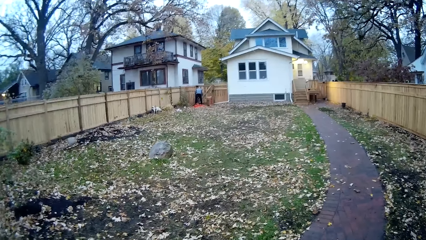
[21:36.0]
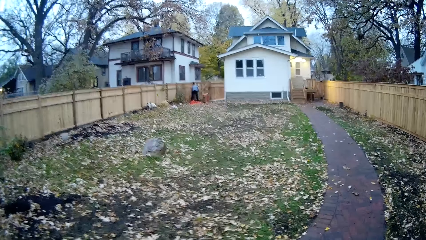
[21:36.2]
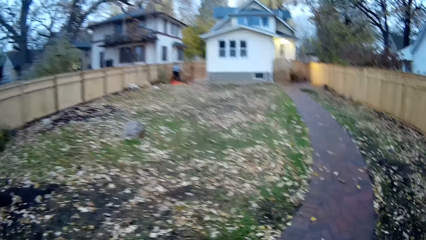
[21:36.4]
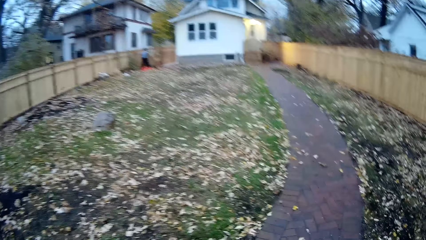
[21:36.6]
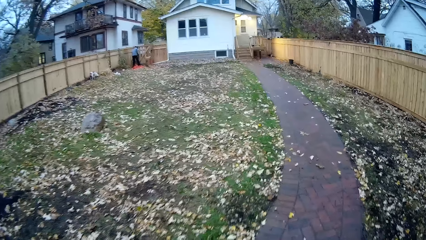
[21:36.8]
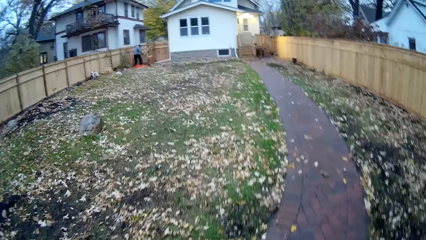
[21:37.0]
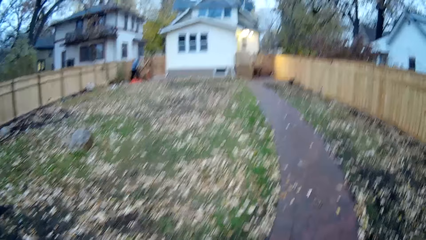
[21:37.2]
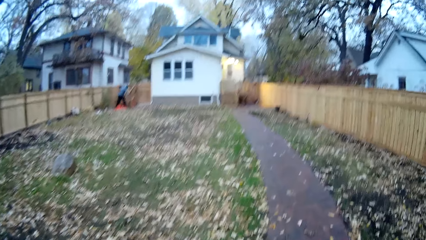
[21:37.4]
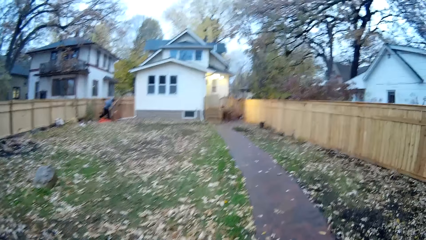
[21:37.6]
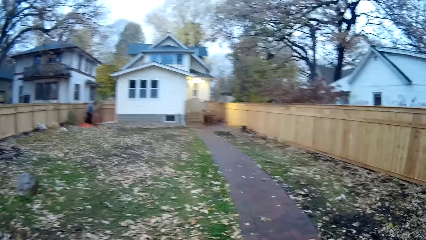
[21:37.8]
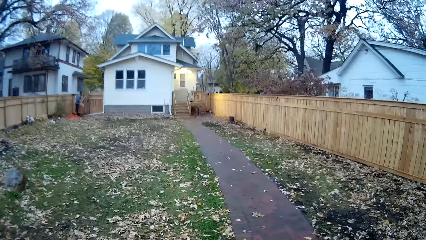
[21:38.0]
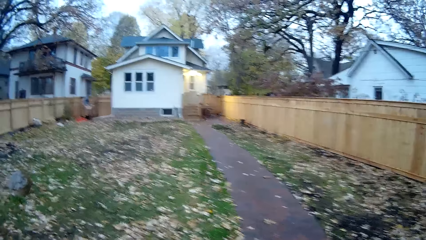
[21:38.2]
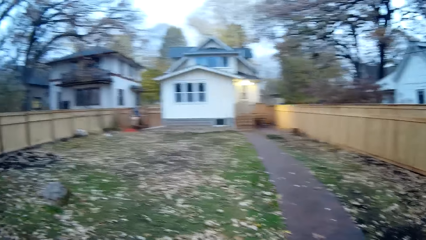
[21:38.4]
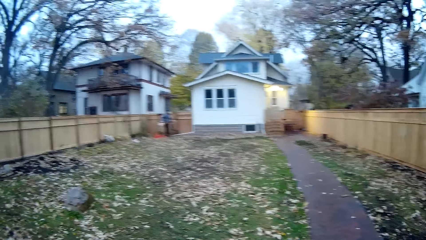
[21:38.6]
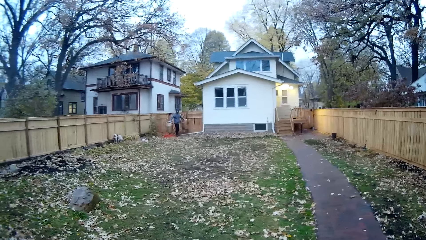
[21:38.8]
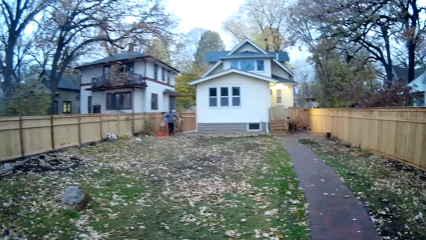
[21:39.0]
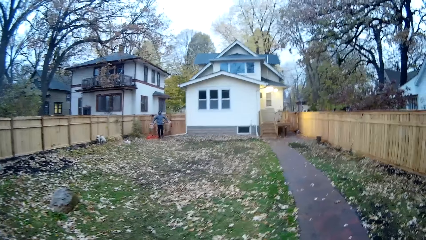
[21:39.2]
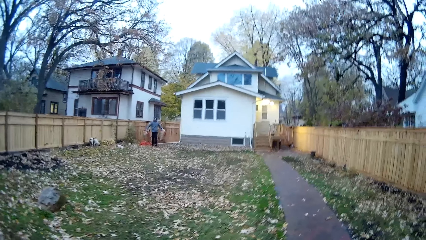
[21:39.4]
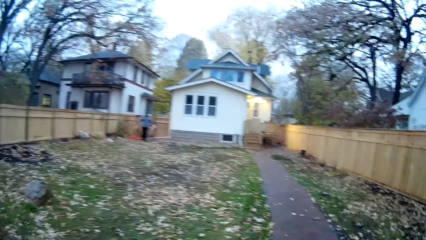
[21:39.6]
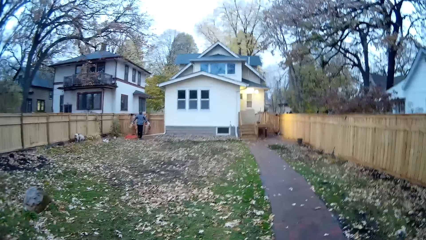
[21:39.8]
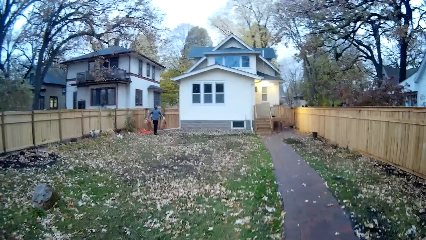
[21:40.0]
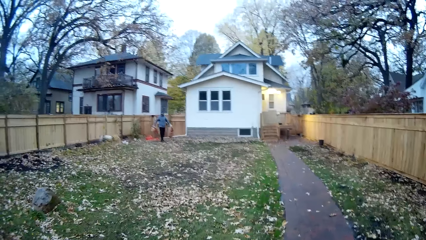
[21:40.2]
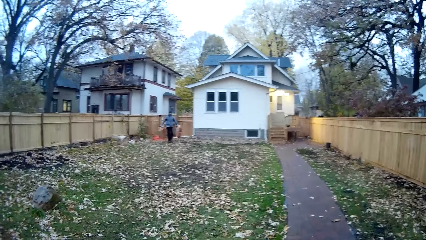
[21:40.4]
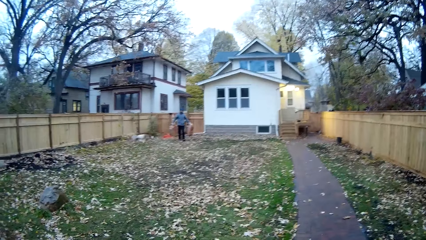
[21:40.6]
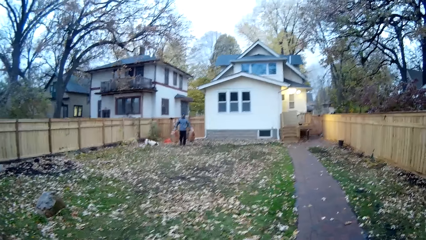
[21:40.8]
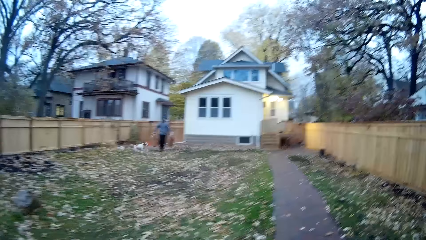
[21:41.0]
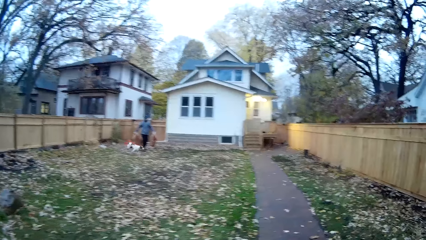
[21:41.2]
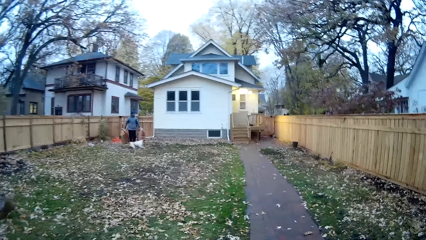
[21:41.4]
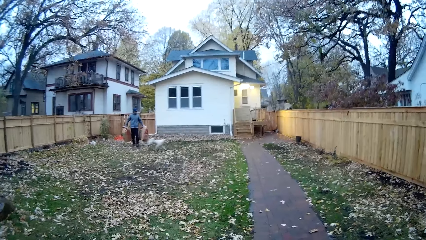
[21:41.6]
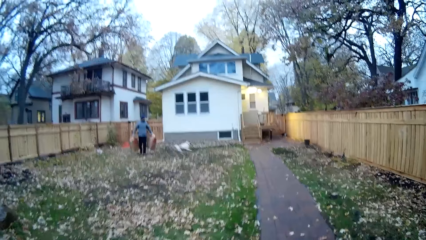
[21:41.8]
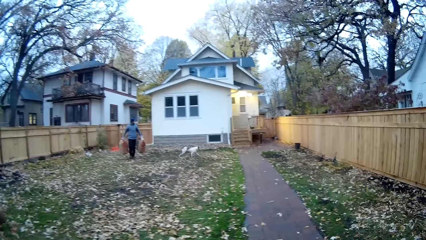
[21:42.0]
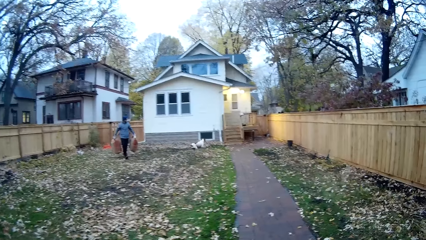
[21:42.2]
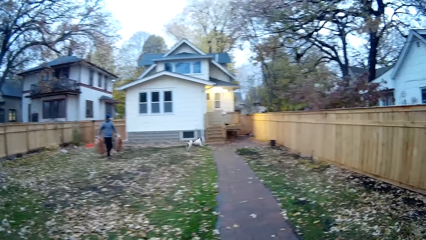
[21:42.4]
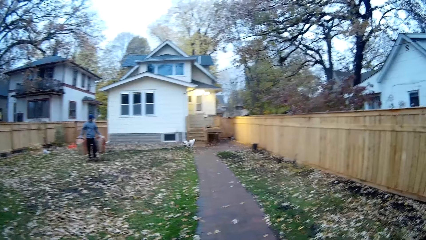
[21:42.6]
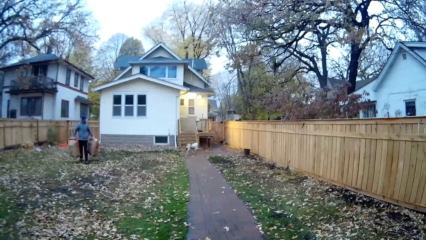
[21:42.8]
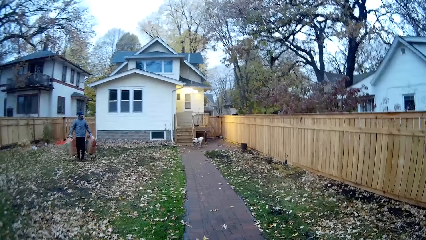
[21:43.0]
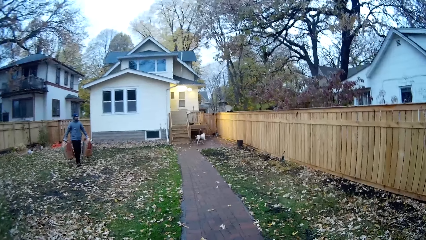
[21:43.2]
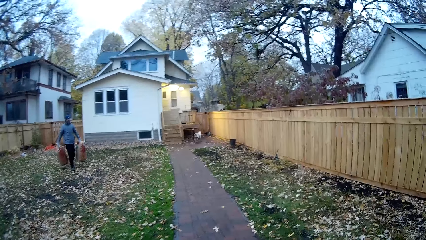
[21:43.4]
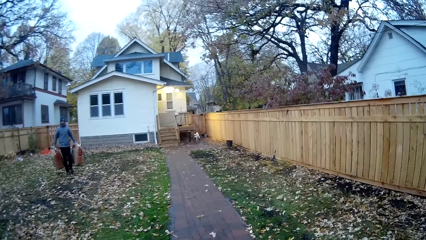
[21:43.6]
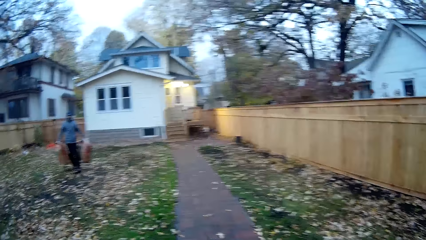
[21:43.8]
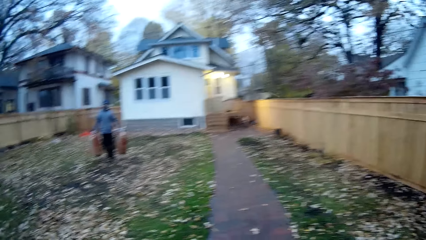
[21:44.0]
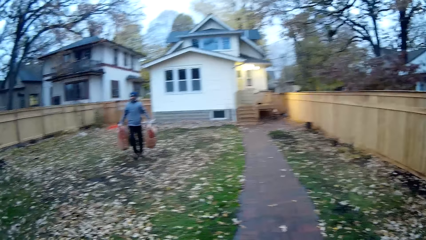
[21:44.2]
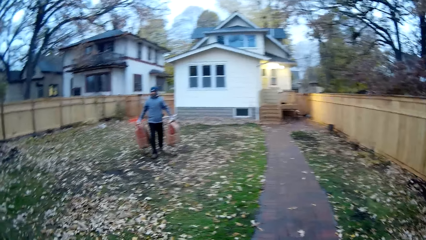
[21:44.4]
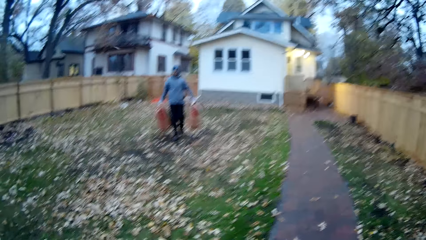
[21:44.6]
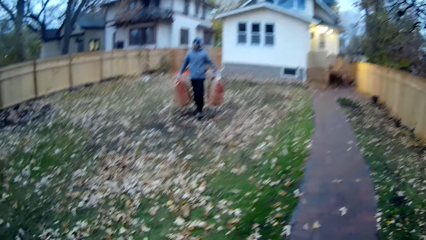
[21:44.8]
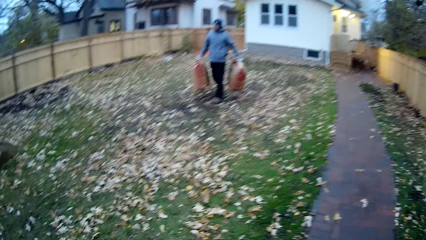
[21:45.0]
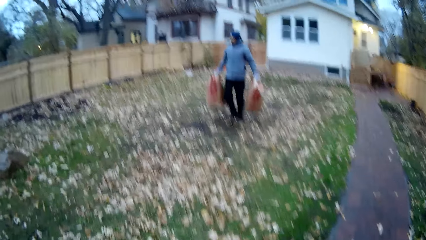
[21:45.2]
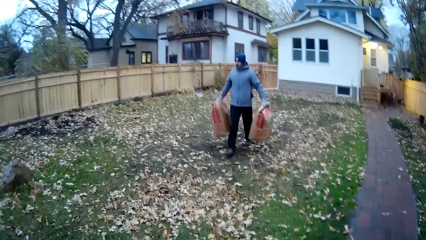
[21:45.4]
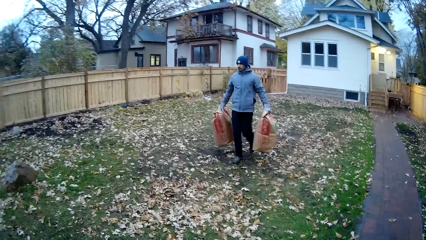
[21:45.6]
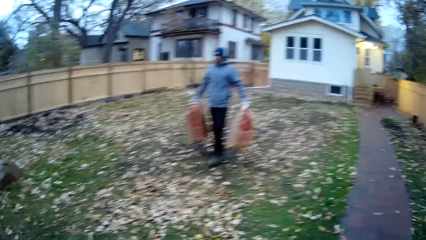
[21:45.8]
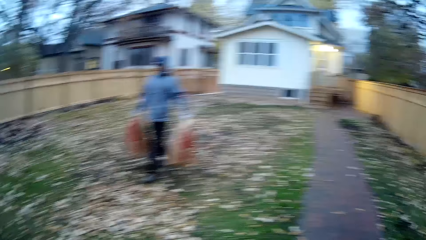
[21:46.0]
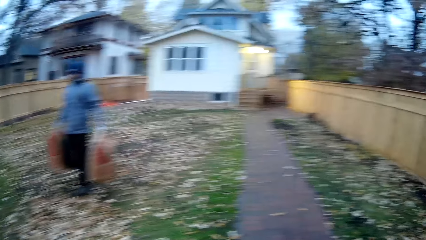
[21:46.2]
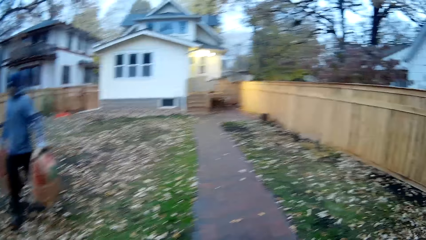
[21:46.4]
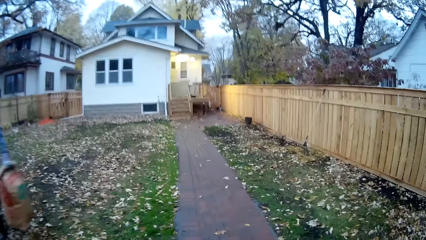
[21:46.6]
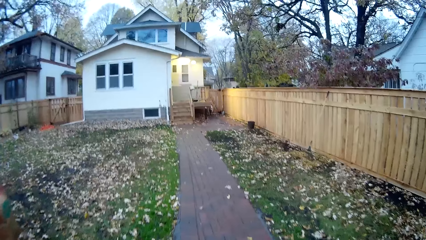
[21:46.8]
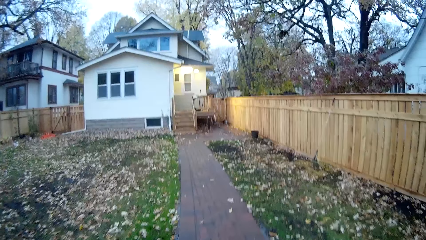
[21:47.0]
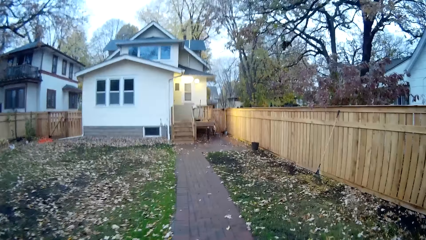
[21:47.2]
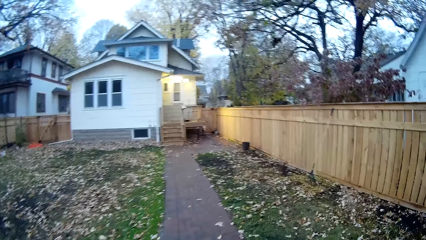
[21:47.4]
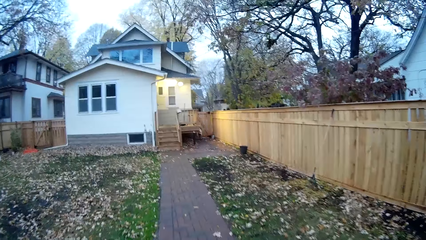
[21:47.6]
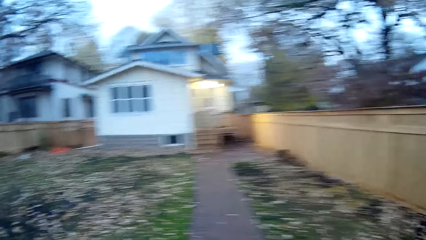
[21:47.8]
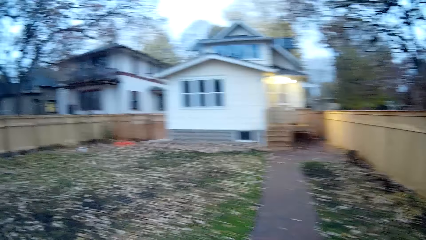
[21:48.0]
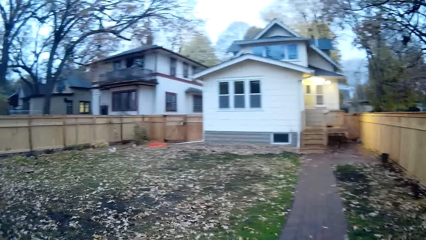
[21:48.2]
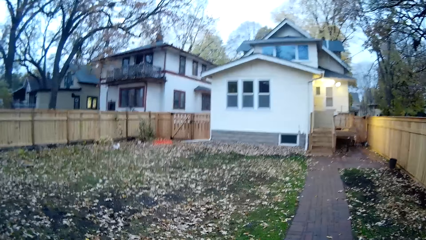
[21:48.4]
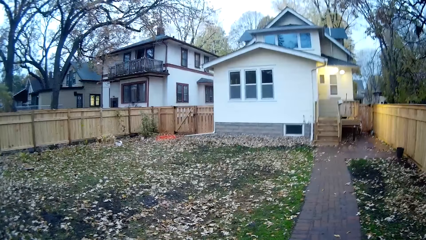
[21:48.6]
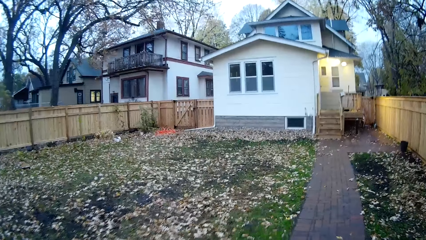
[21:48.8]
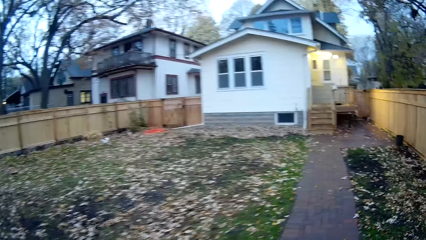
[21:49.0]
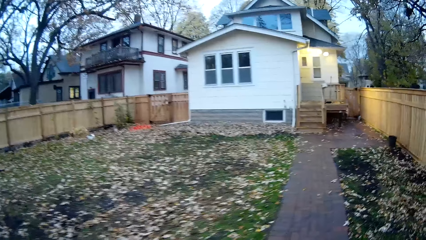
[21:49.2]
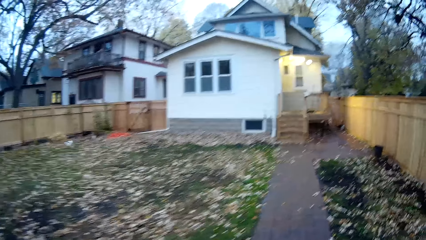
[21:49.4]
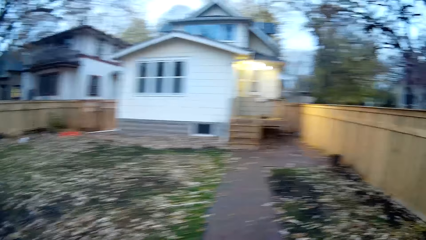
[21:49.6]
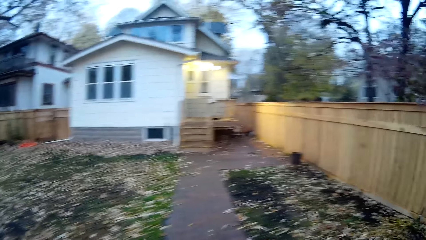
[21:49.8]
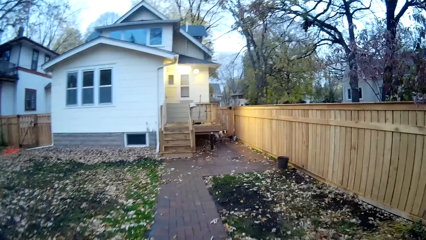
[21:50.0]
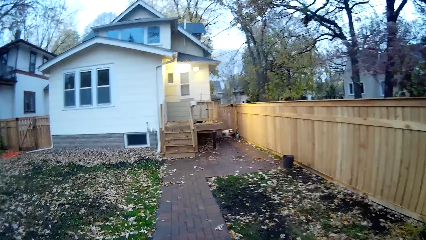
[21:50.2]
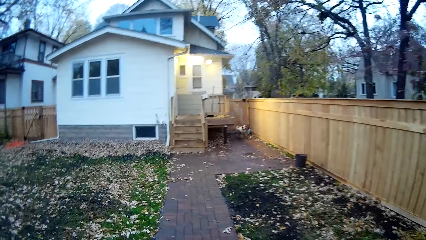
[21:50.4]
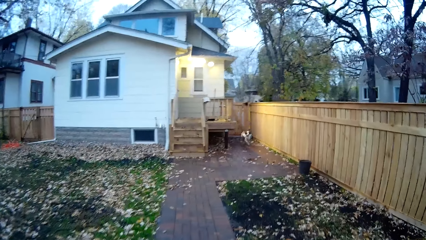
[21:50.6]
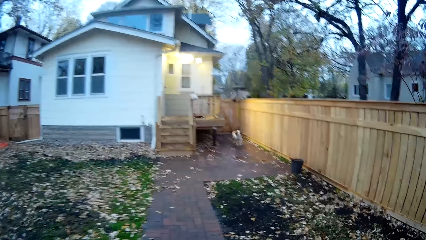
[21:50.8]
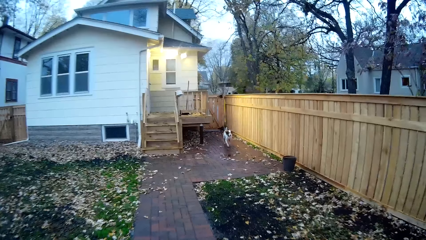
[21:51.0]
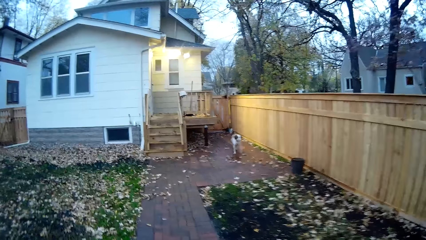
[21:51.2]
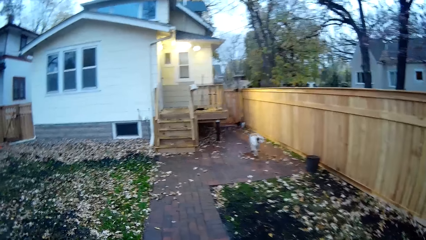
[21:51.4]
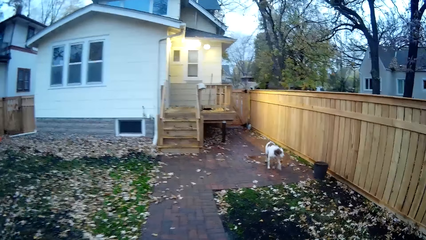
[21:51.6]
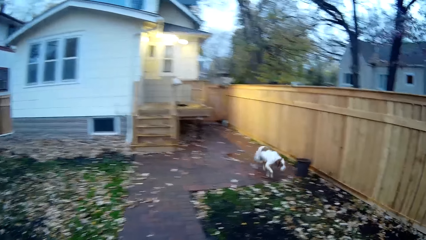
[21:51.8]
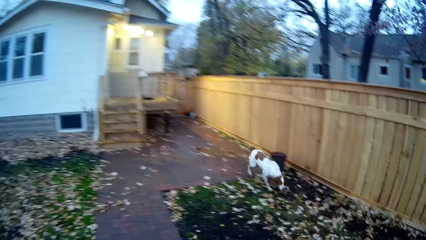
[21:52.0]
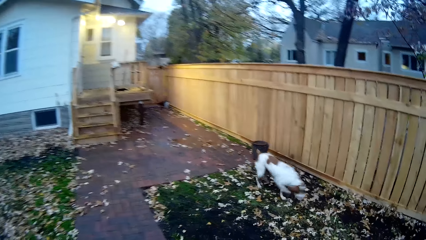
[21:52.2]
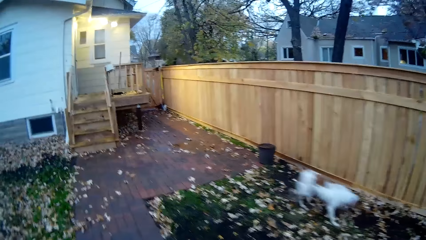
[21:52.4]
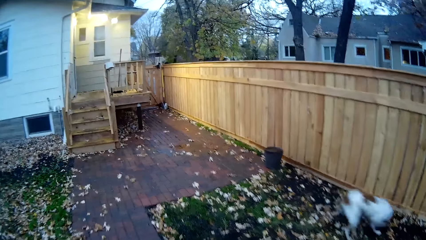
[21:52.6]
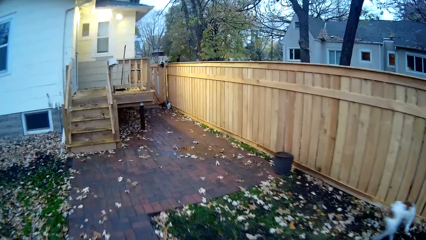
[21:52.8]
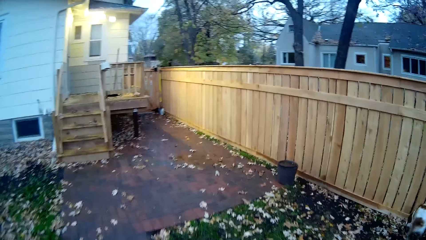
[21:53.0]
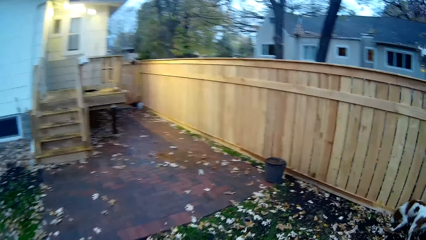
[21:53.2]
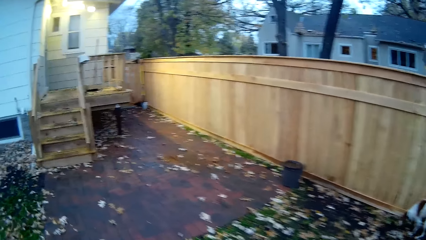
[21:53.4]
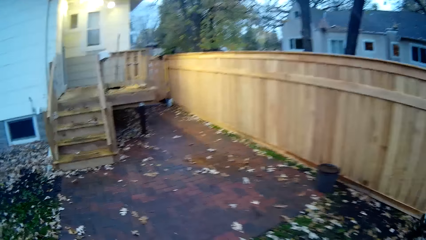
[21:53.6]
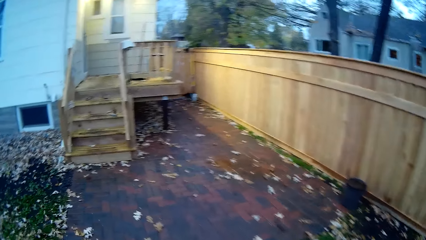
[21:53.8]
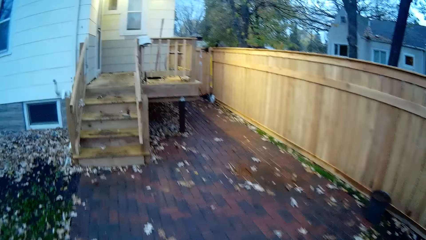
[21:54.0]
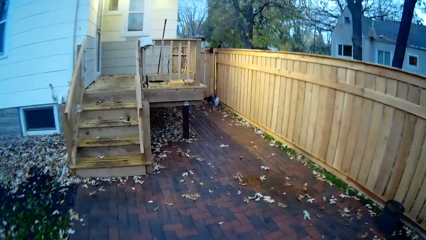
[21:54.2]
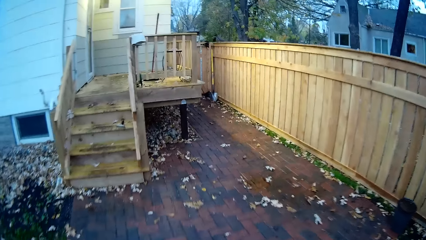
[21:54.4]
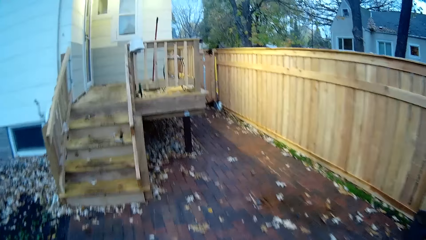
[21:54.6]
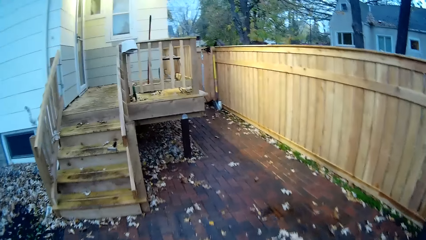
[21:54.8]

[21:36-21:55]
The man carries two waste sacks with his hands.
